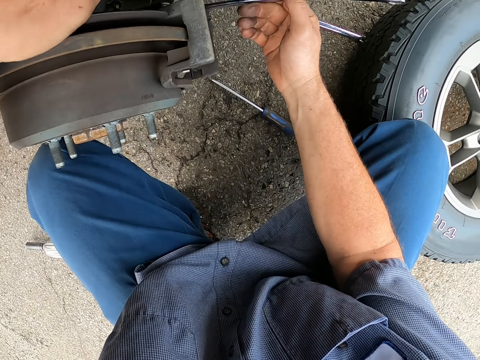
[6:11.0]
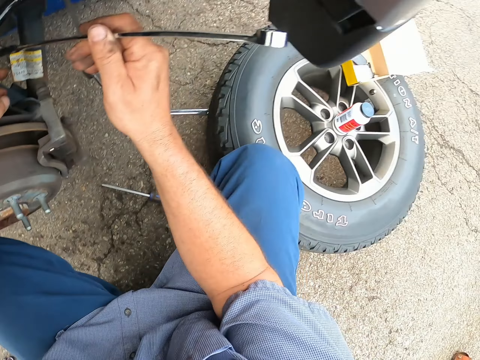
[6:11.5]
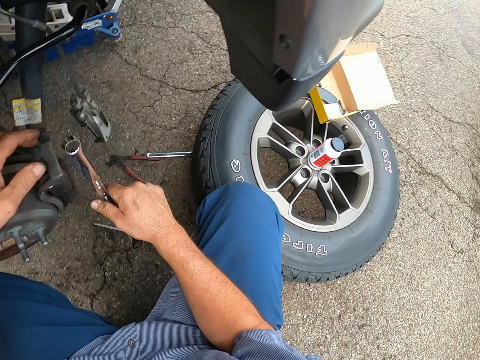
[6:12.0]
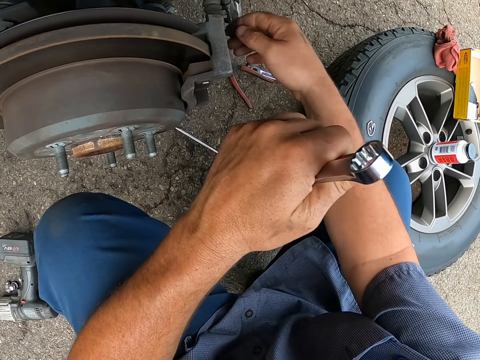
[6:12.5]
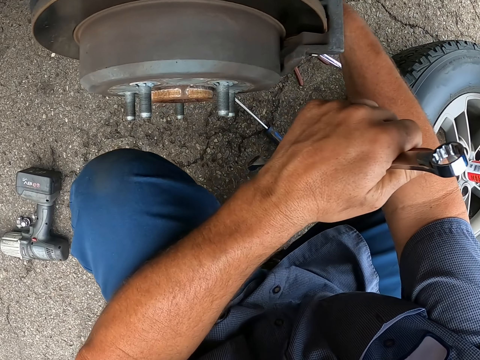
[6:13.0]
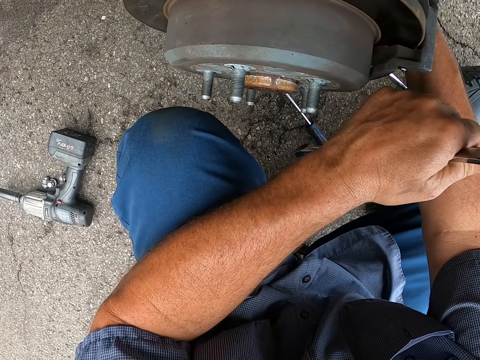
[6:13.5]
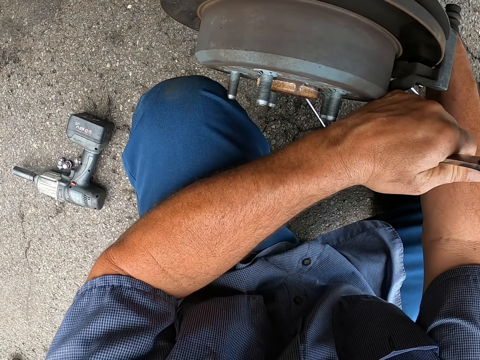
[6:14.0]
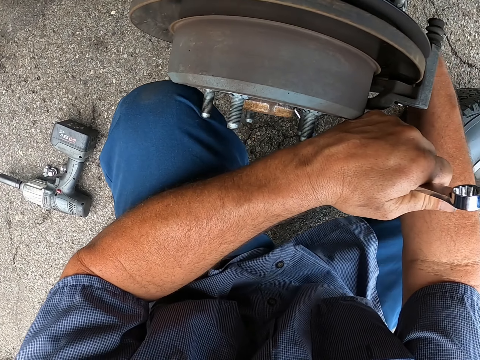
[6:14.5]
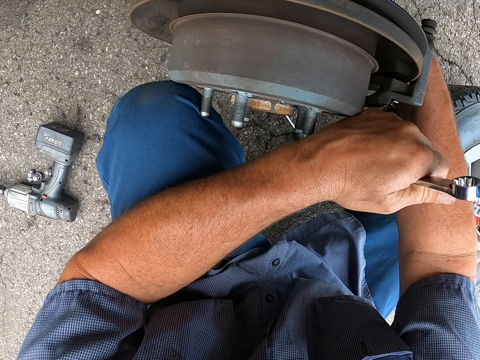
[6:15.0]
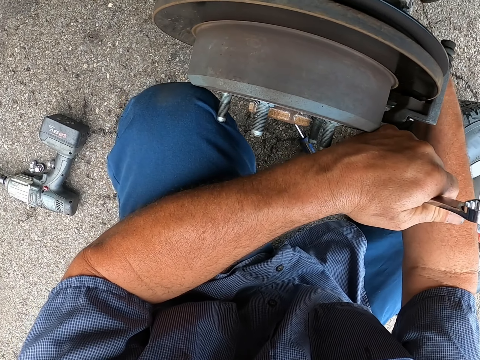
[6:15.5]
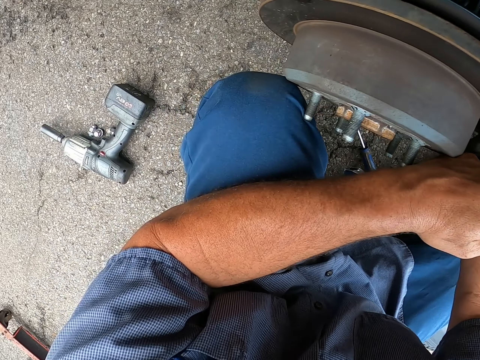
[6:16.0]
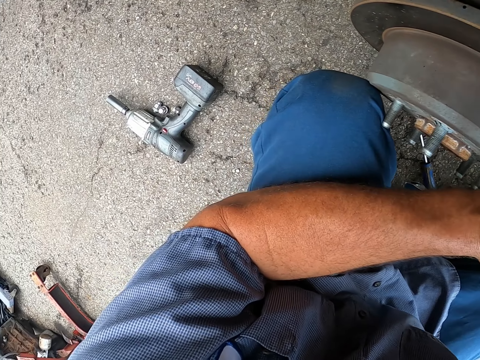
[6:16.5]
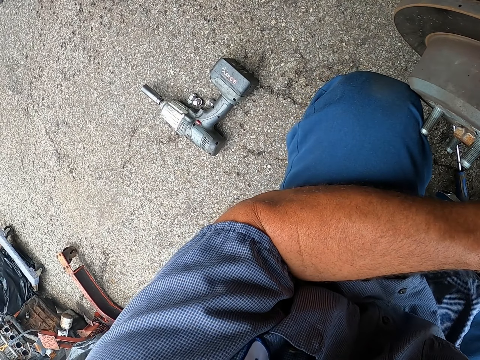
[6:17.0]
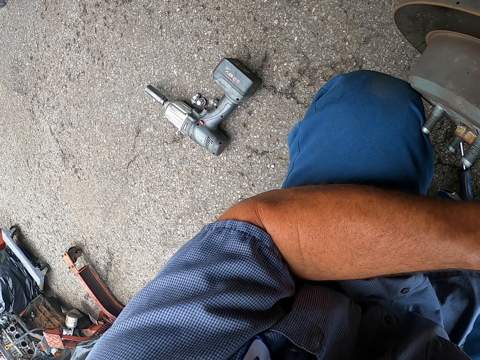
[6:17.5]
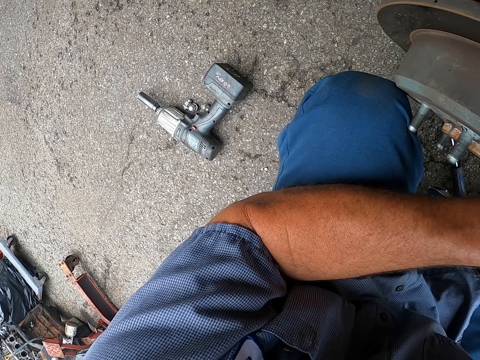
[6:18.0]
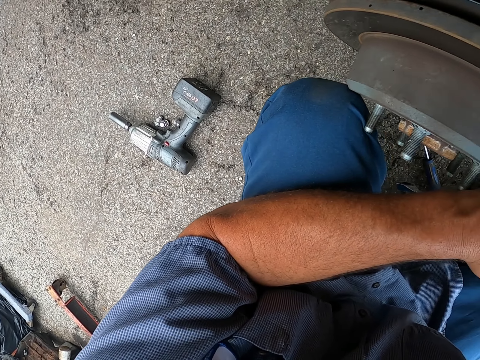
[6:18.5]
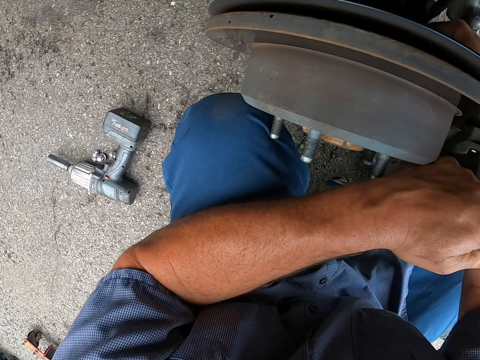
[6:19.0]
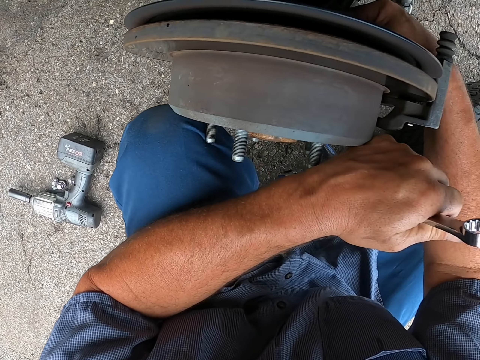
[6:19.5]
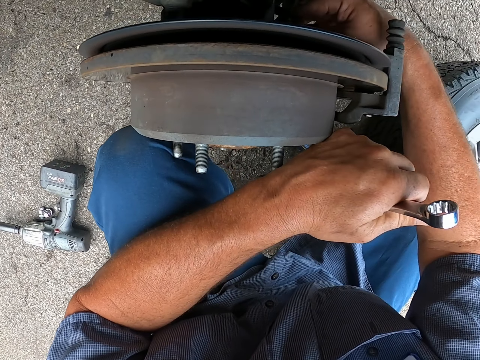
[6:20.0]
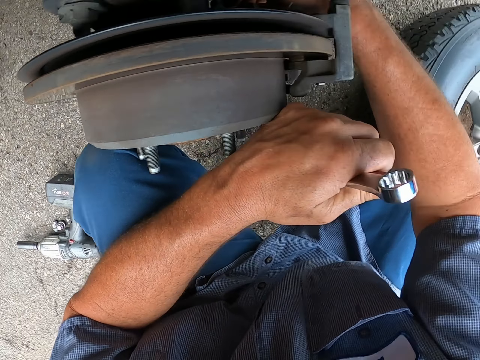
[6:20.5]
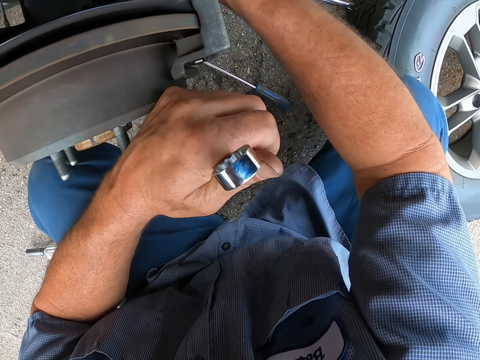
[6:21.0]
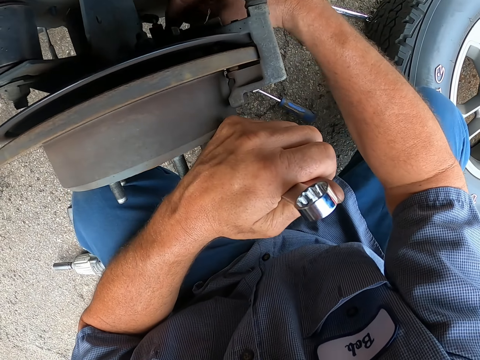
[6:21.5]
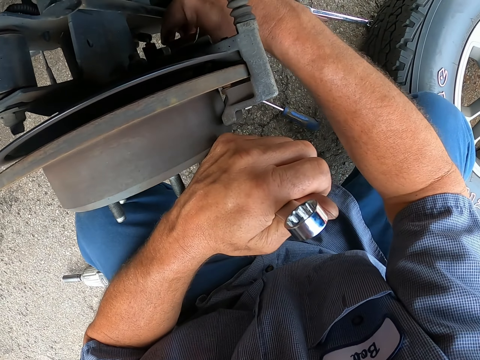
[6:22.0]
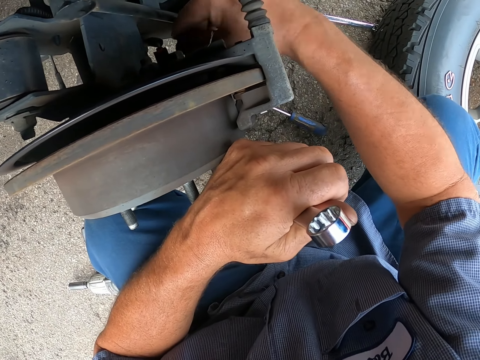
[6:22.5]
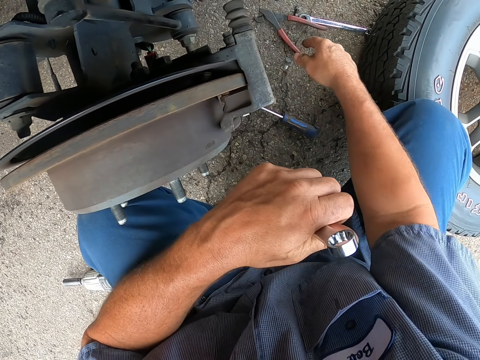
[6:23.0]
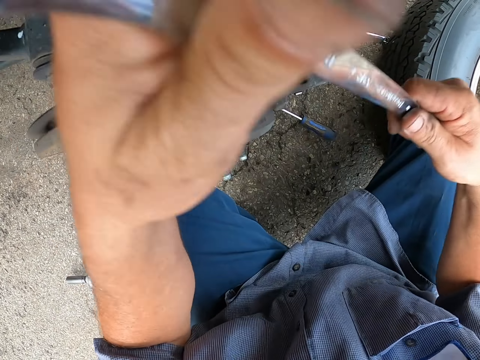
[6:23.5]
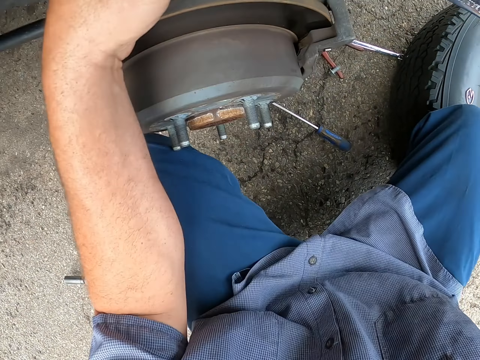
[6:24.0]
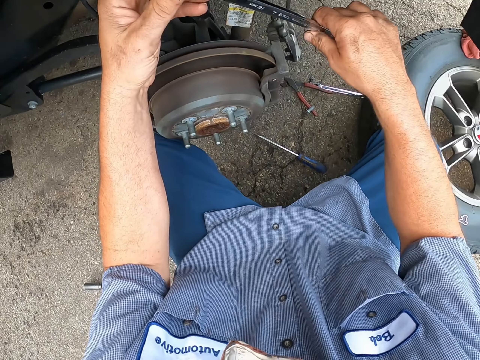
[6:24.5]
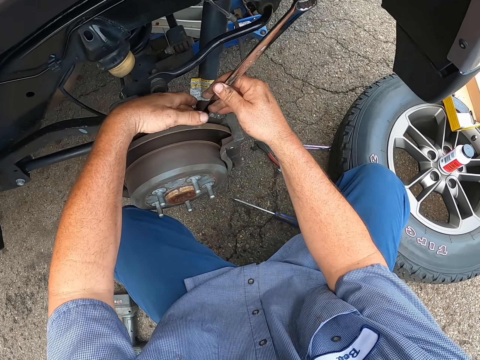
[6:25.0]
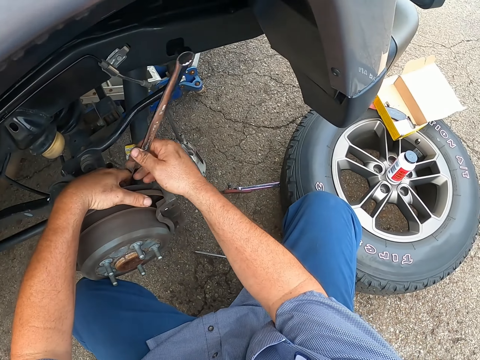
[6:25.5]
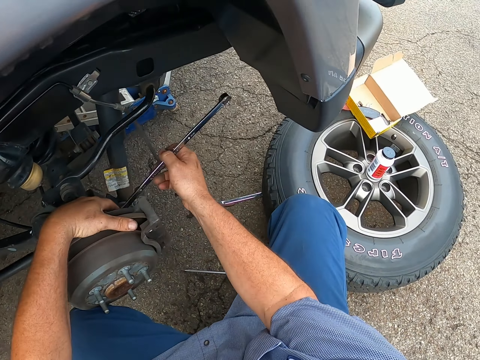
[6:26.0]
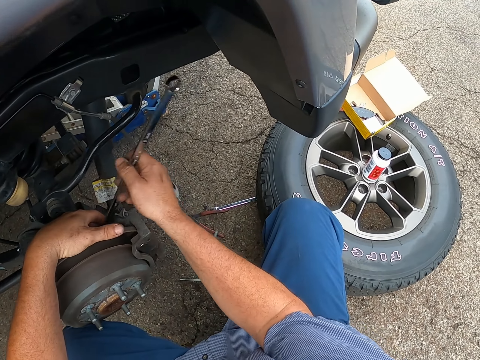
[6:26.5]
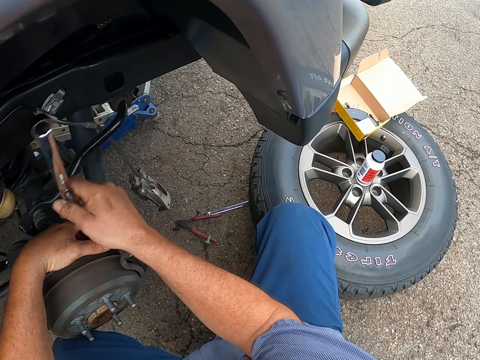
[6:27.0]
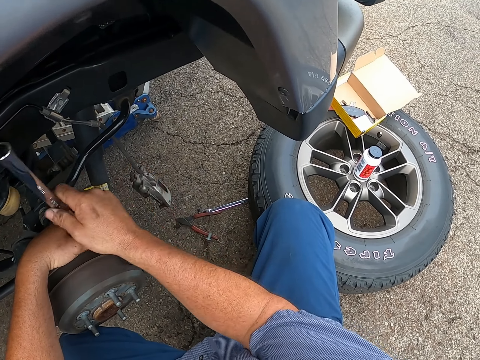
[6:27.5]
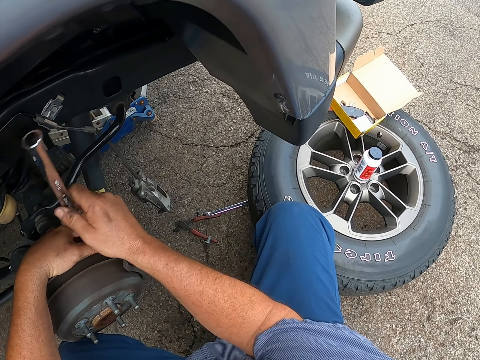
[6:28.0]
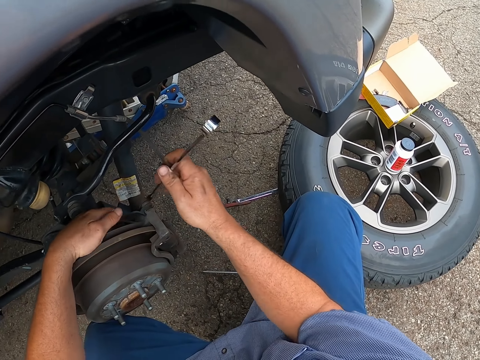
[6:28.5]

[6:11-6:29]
The camera wearer loosens the bolt using his hand. He drops the bolt on the ground. He loosens the nuts using a spanner.

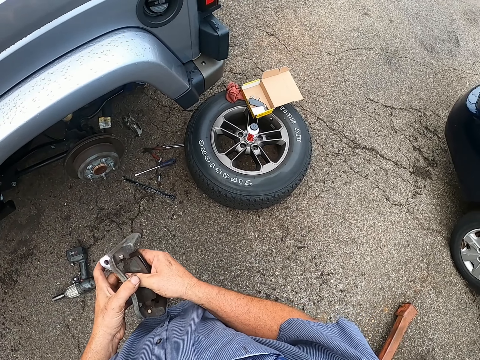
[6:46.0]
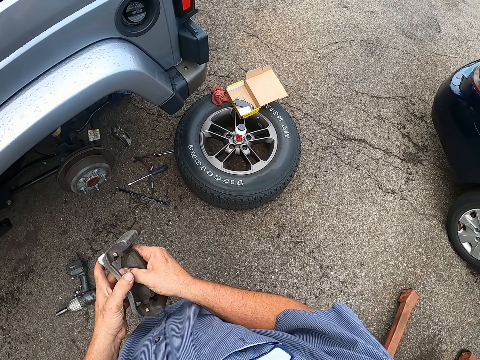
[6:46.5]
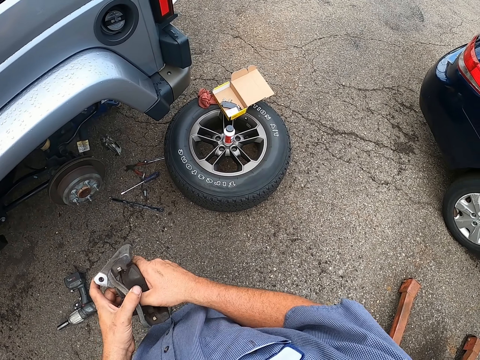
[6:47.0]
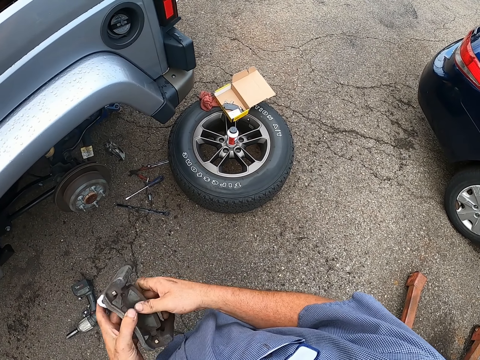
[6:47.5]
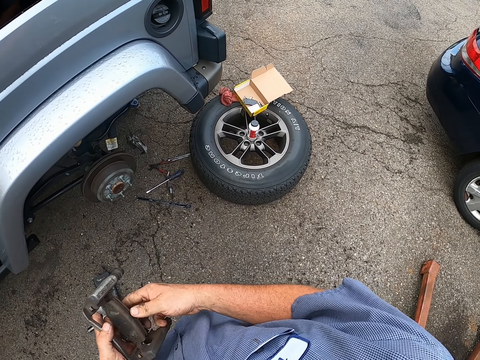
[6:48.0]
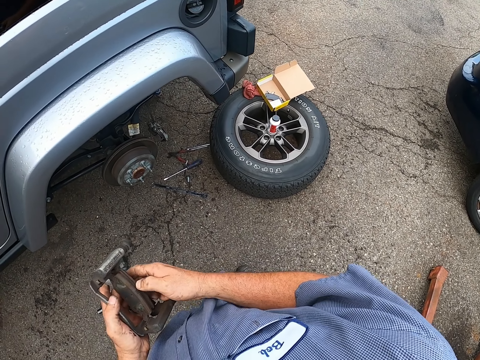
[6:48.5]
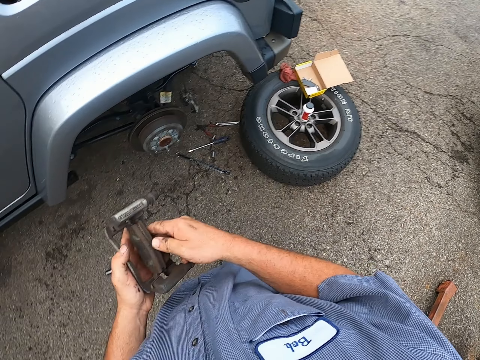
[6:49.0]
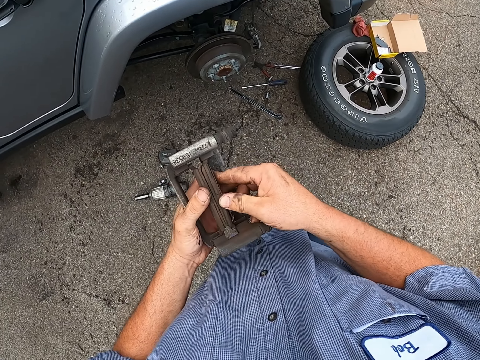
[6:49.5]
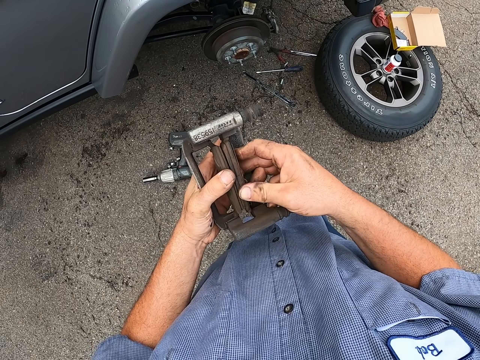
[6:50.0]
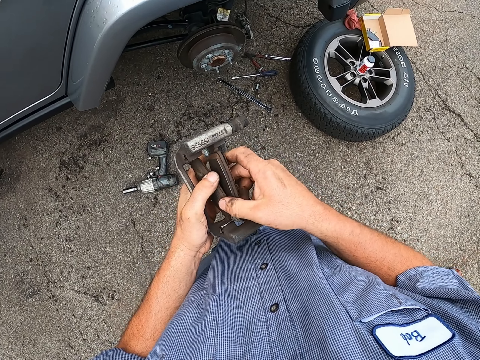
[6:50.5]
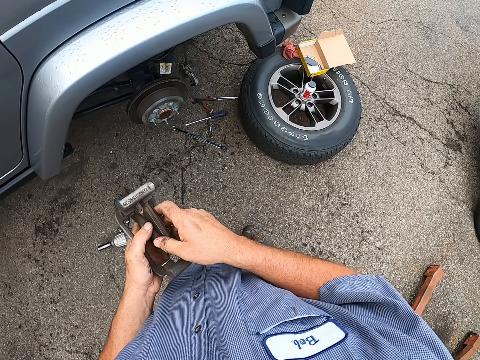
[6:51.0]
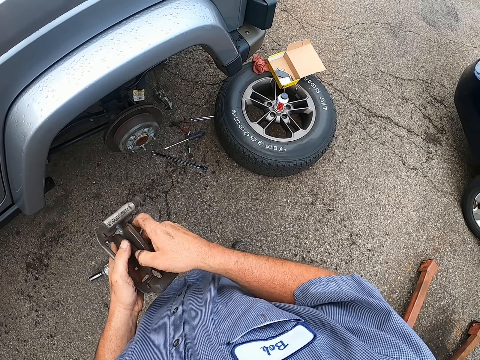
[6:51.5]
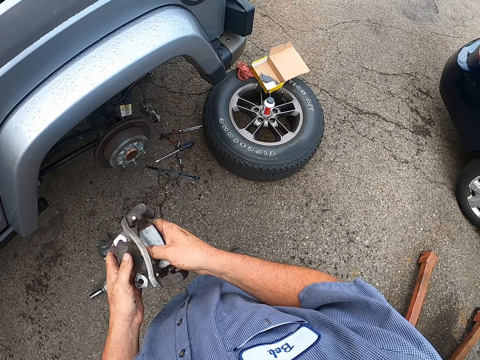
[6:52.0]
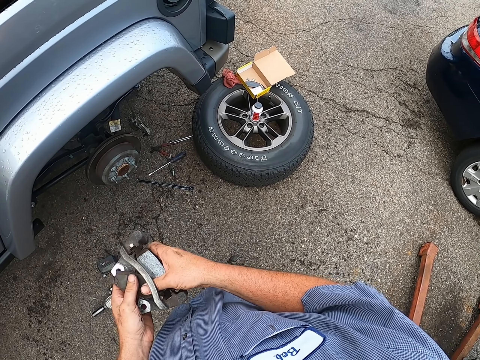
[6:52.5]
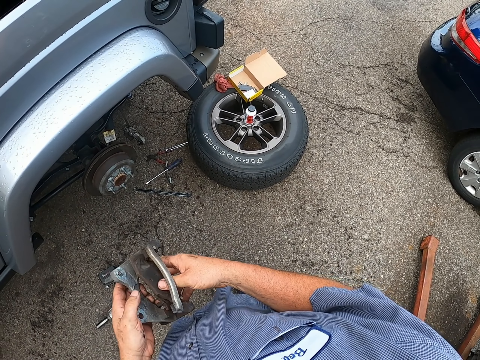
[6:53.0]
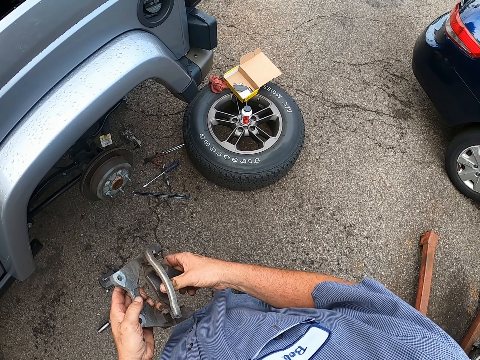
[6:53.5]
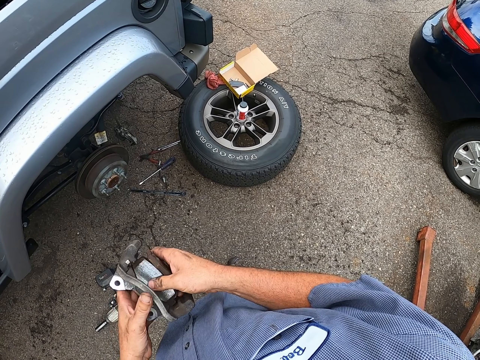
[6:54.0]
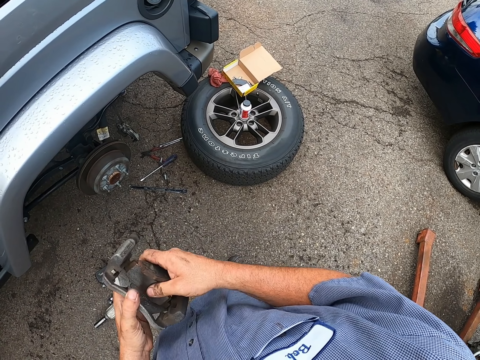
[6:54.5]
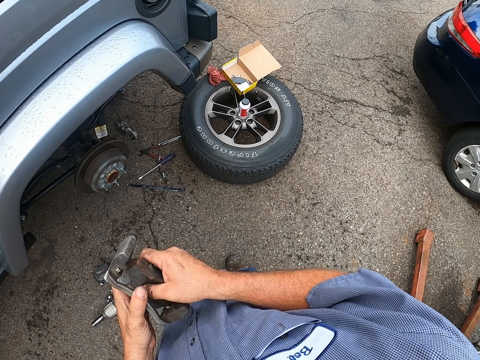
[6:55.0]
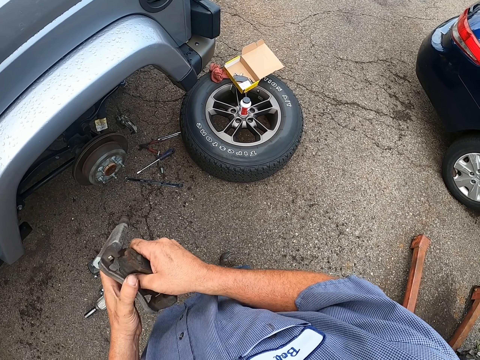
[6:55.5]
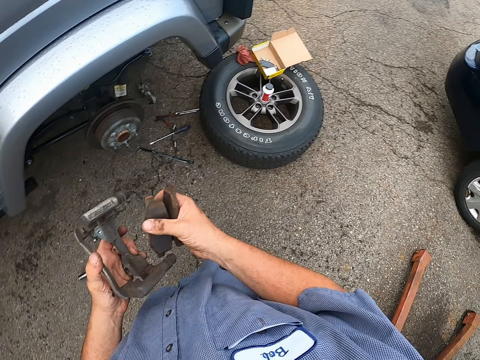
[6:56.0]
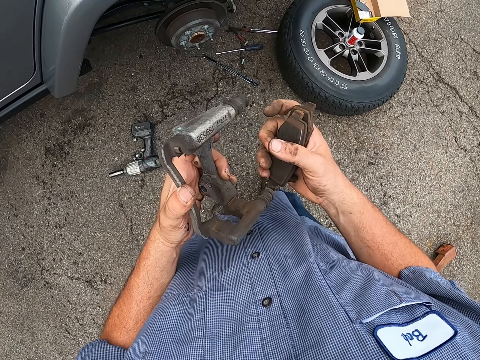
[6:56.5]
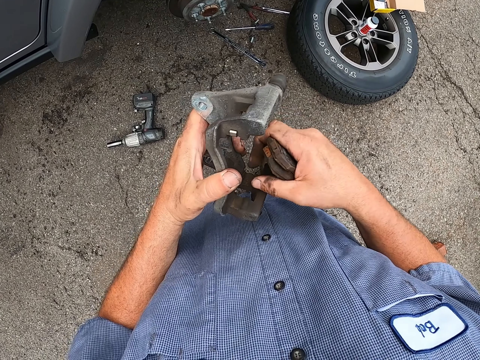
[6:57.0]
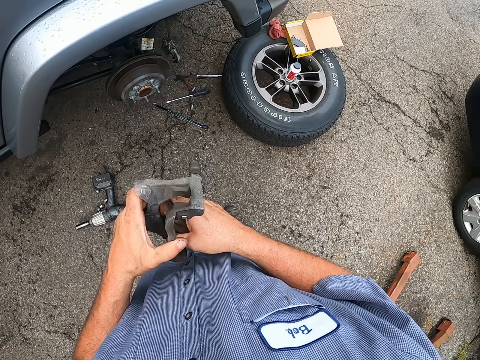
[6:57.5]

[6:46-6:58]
The camera wearer removes brake pads from the brake caliper.
